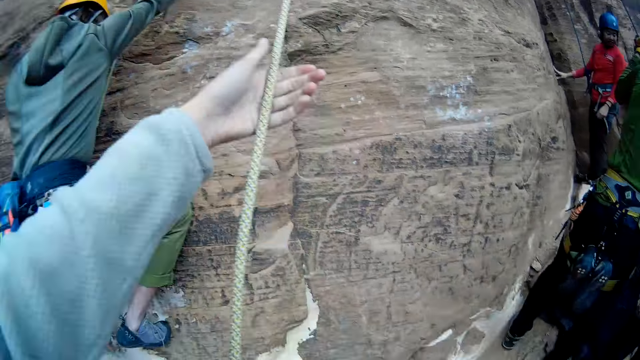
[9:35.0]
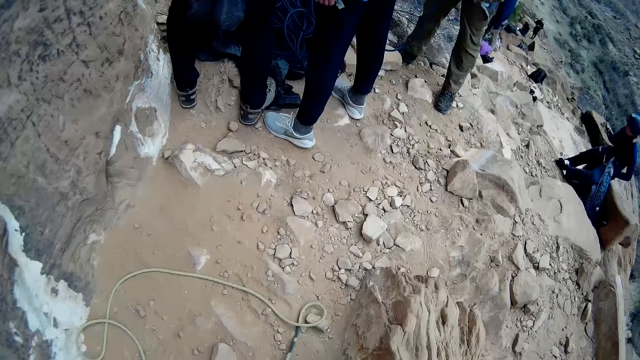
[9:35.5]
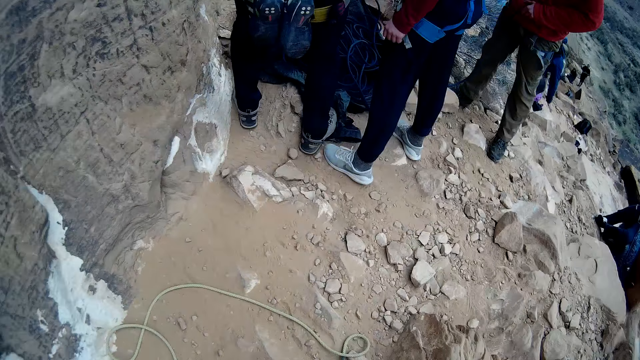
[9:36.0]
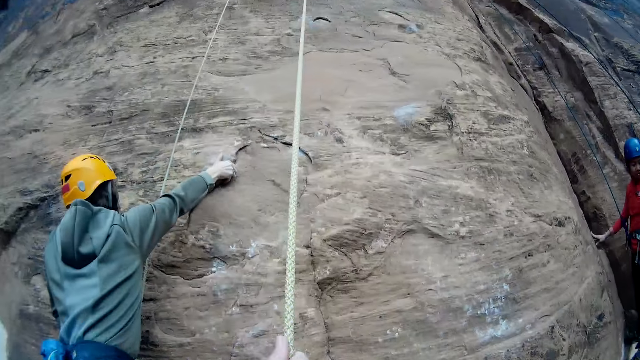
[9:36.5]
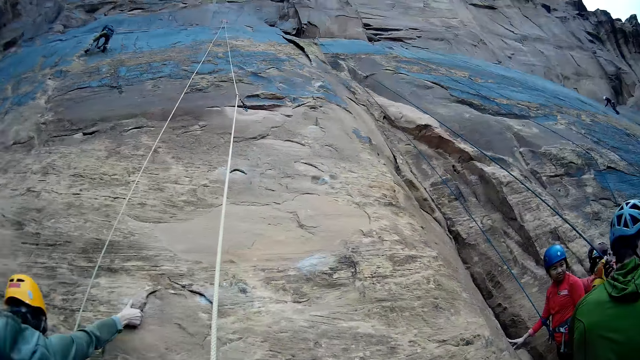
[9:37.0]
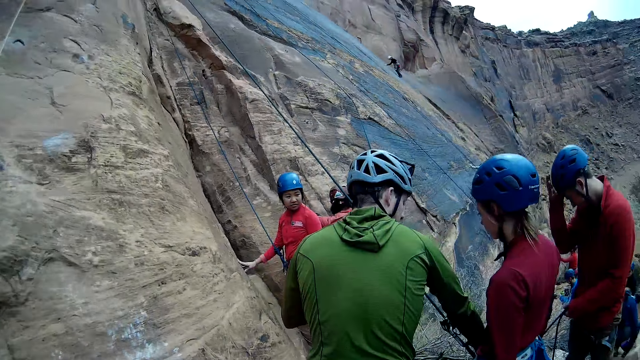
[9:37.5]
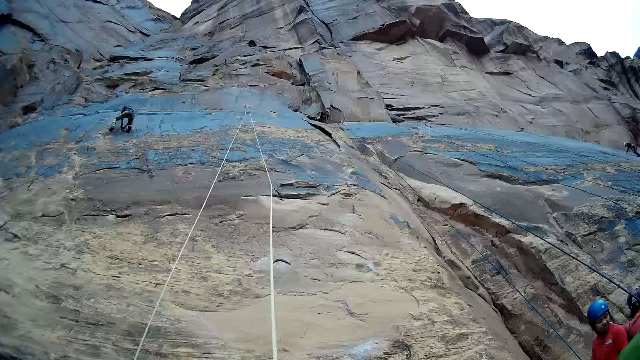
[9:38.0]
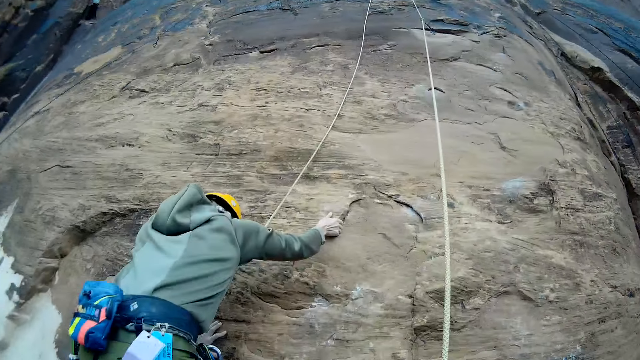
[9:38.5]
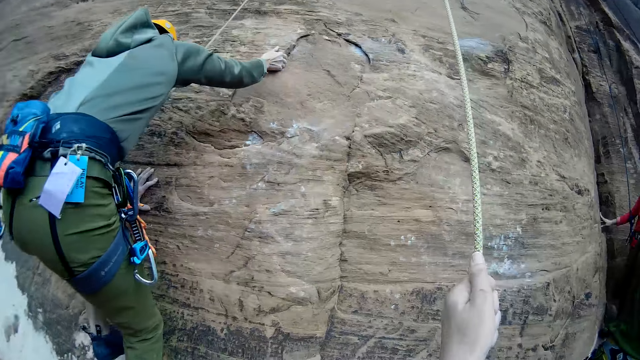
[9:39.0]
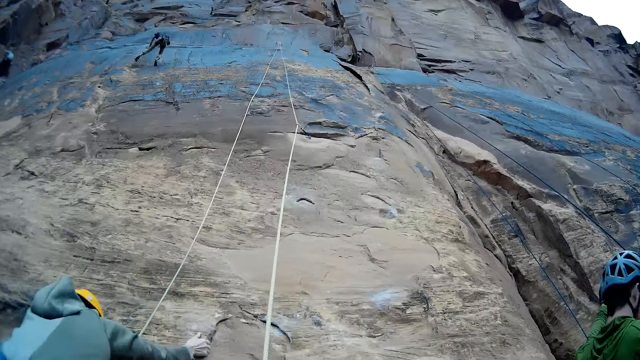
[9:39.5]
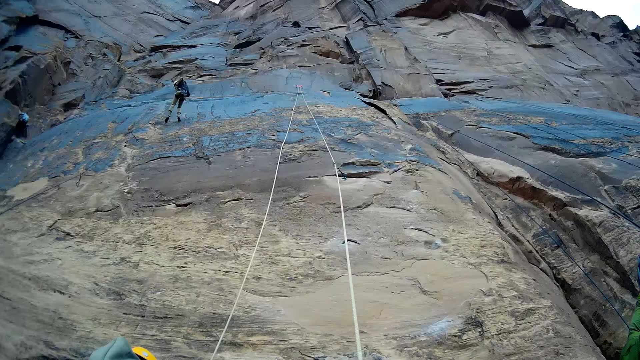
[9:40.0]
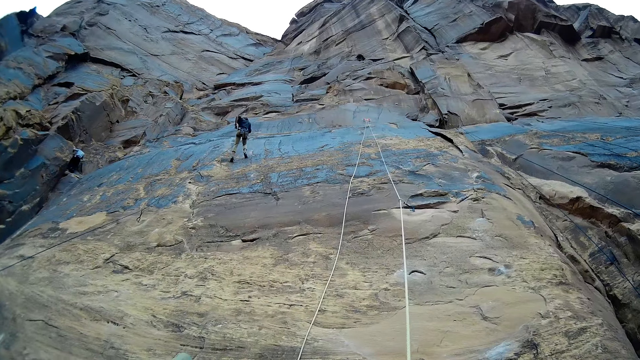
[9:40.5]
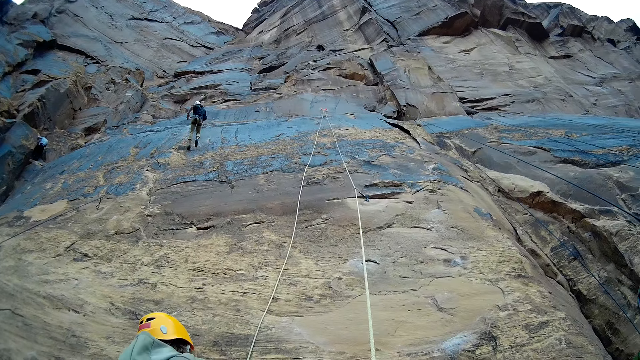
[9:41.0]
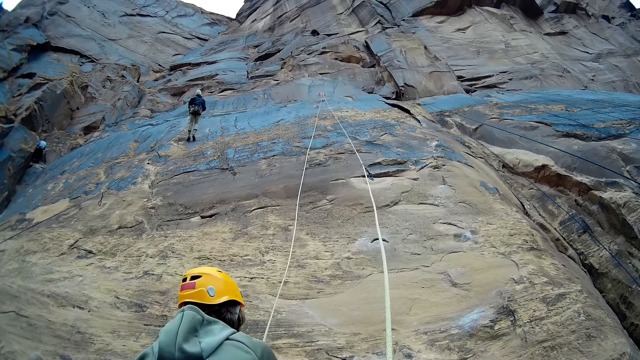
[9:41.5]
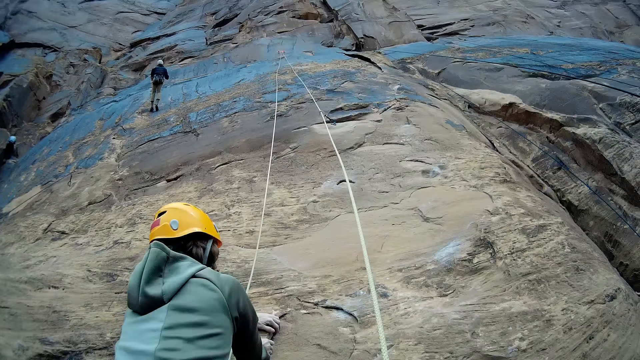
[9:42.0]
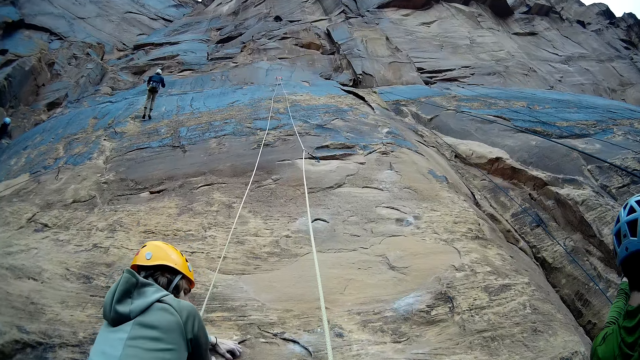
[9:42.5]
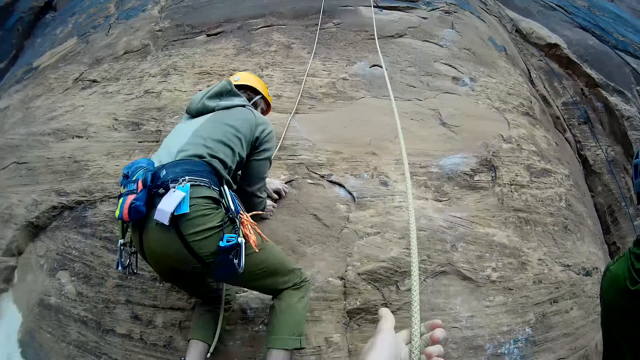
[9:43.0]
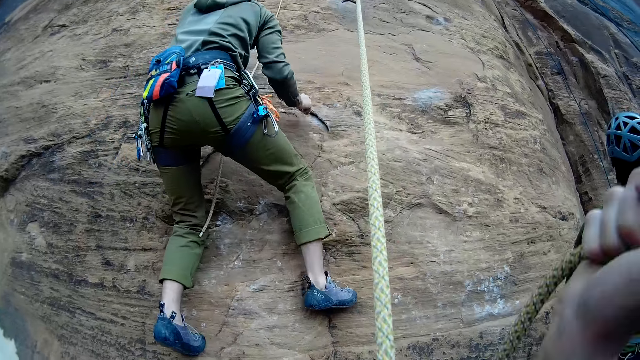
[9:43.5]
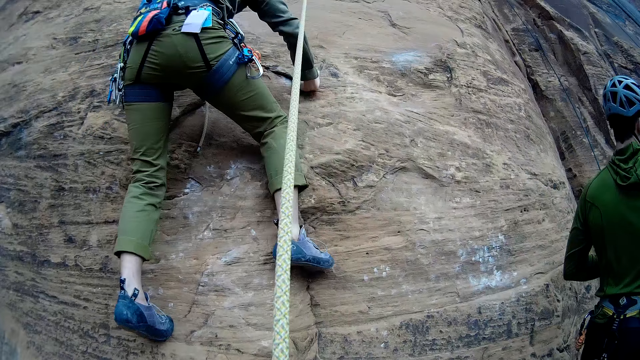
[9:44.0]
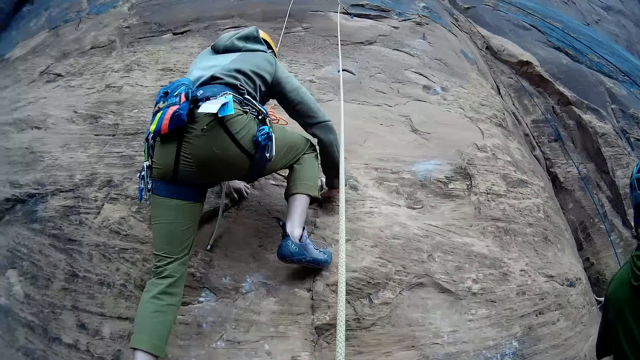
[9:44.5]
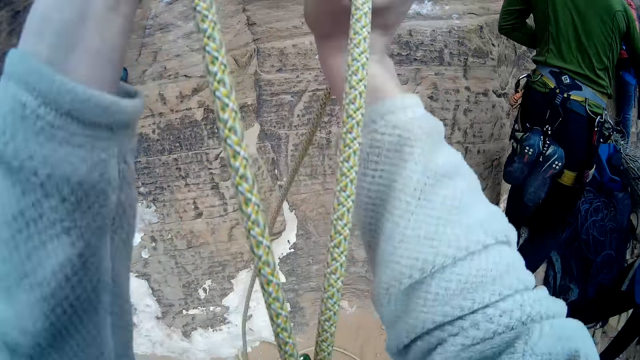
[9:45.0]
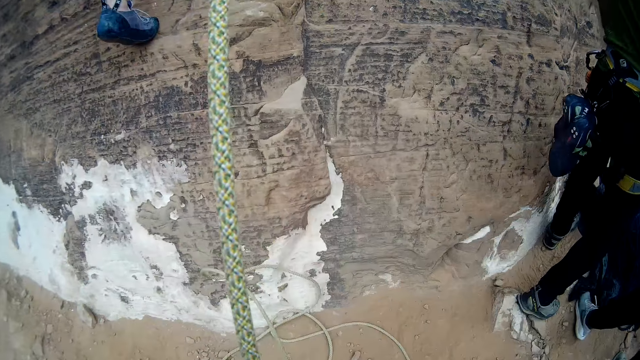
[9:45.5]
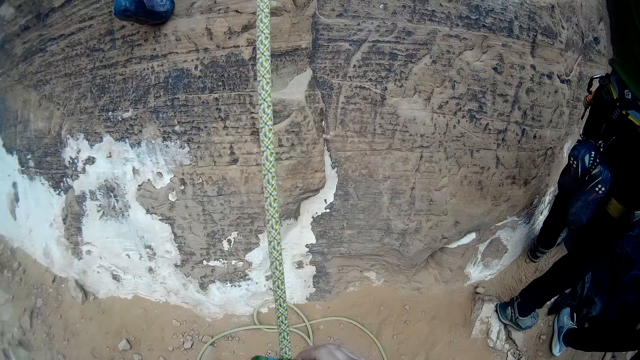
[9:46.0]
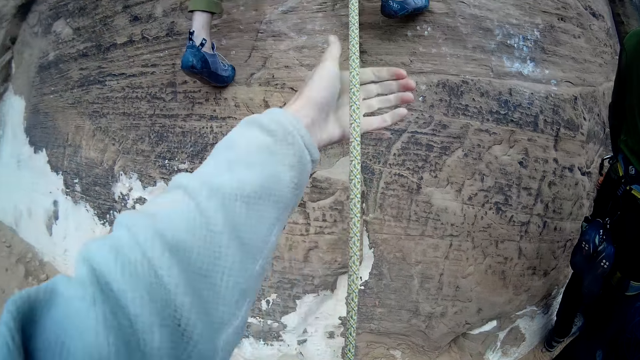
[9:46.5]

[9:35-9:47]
A man climbs the rock. The camera wearer looks around. Another man walks down the rock. The first man climbs the rock. The camera wearer pulls the climbing rope. They lift the climbing rope. The first man climbs the rock. The camera wearer tightens the climbing rope on a quickdraw.

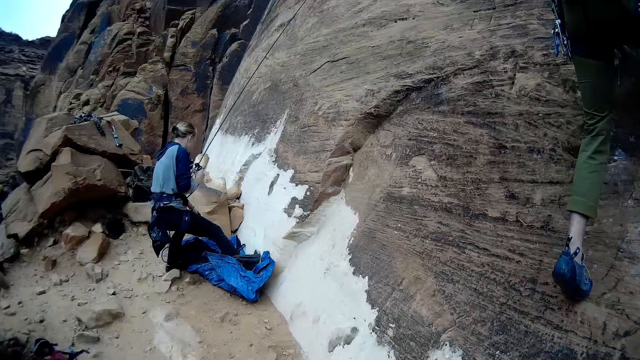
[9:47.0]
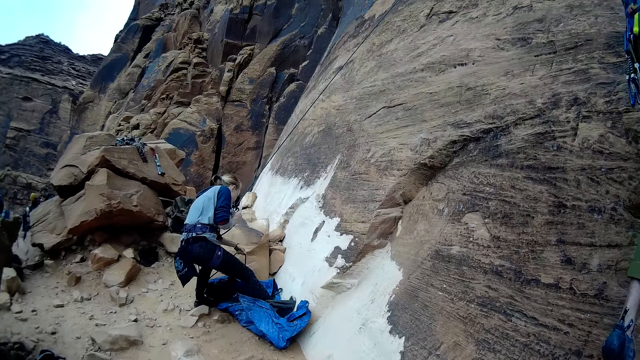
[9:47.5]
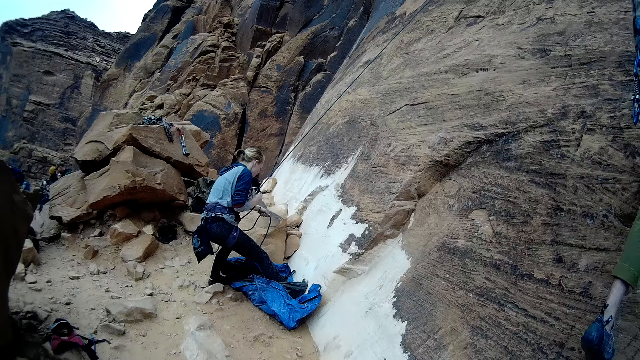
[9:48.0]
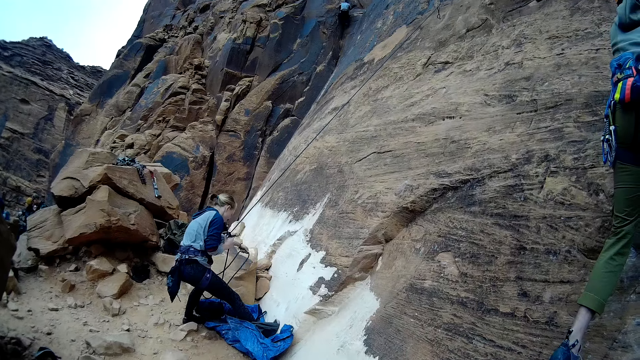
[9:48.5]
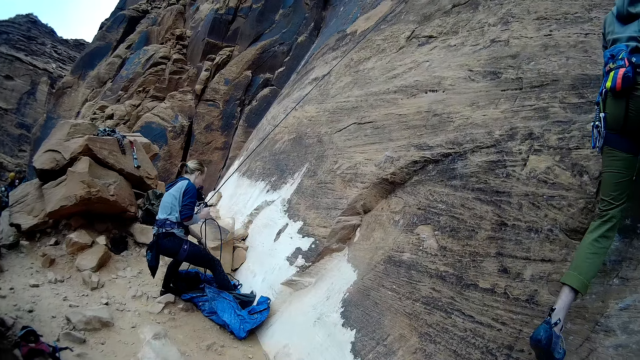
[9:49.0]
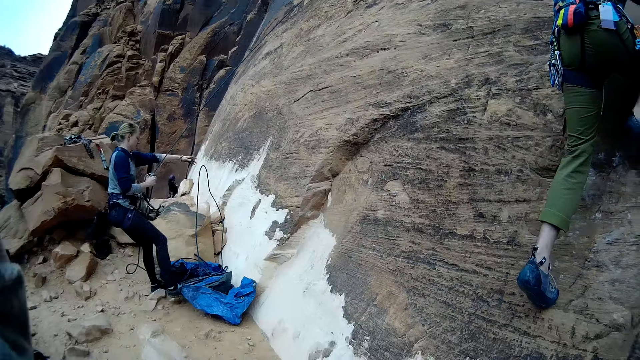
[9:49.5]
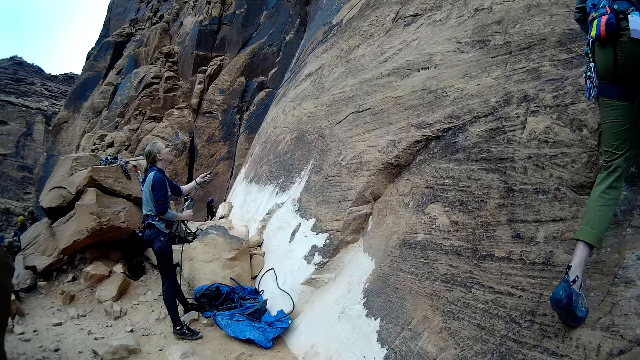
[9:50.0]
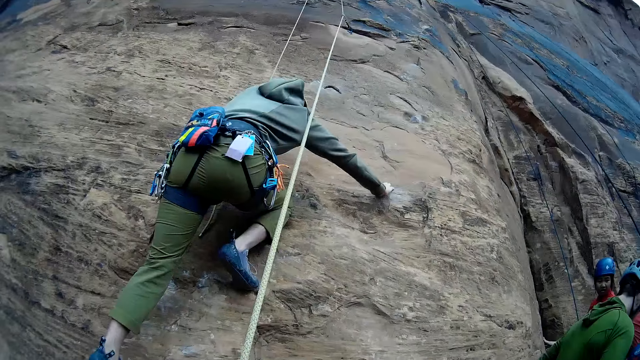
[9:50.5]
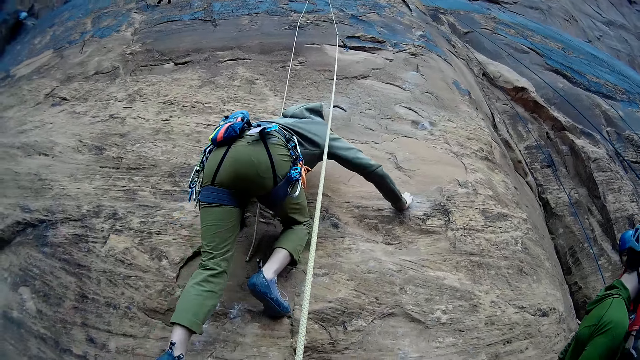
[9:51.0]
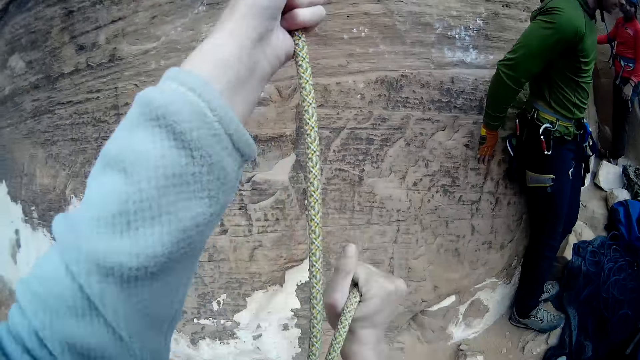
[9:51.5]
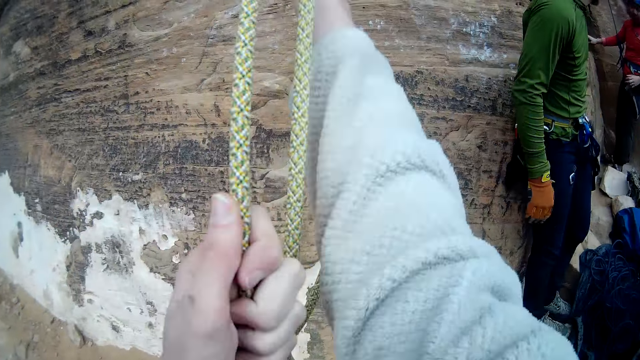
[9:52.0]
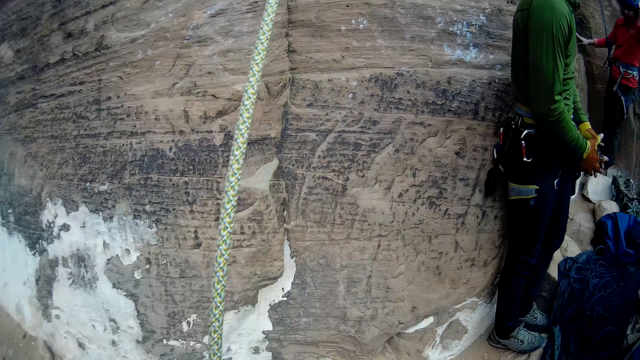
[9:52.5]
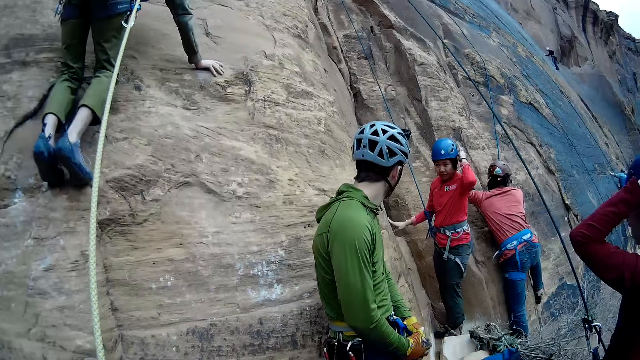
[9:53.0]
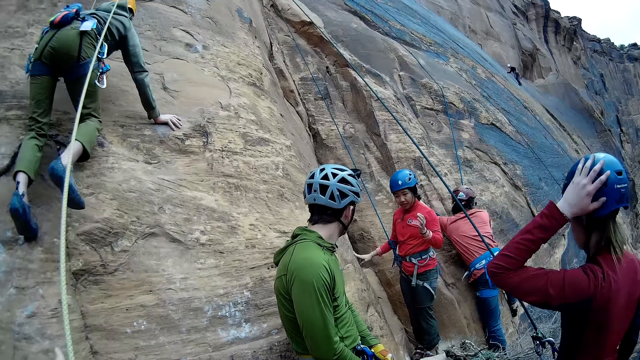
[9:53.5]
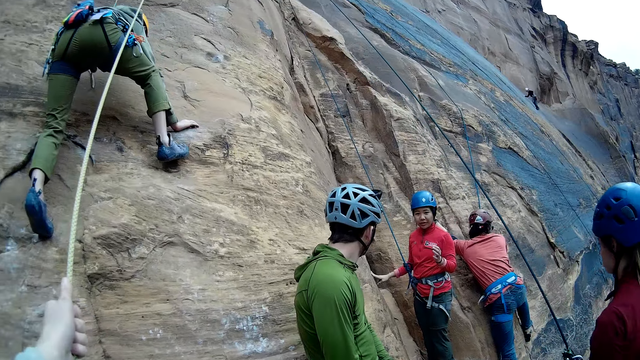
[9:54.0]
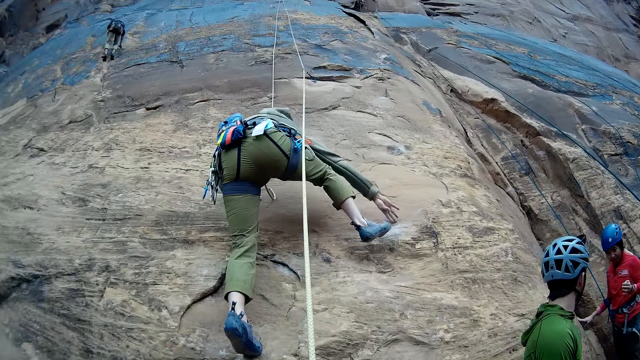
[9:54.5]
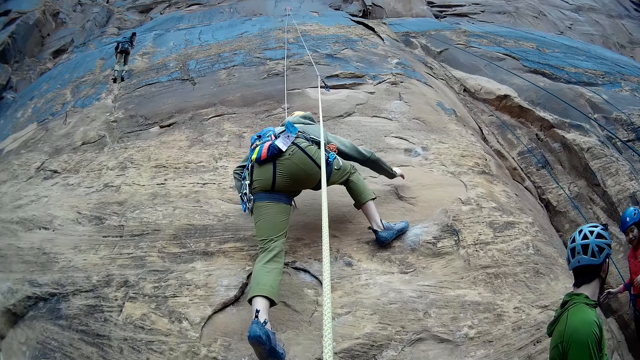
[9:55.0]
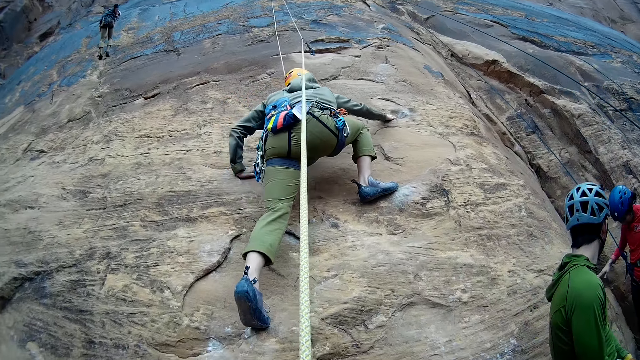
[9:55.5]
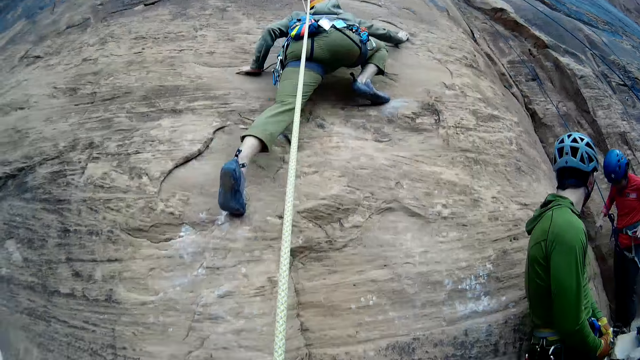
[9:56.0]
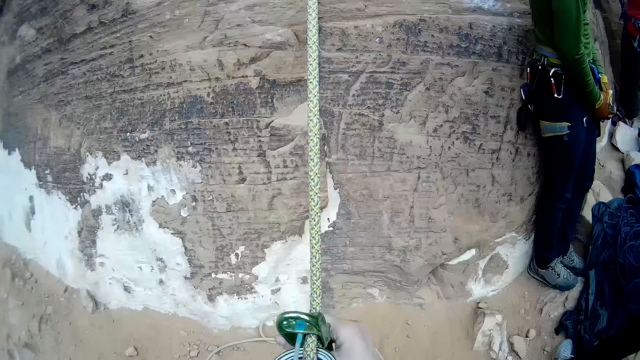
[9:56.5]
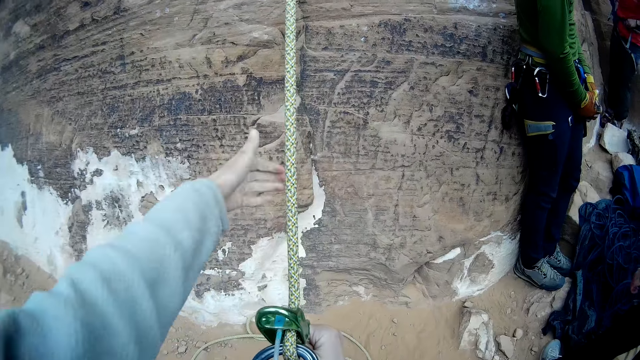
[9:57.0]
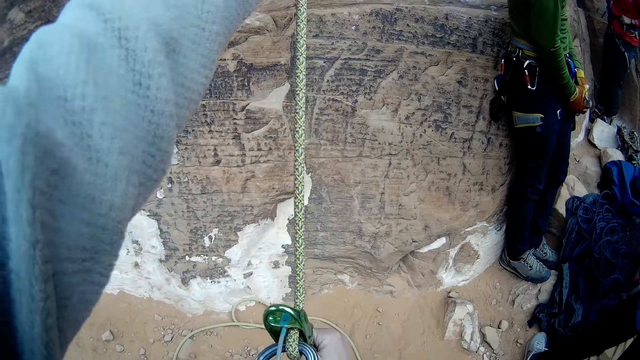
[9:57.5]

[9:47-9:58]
A woman holds a climbing rope with her left hand. She whirls the climbing rope on the ground. The camera wearer lifts his left hand. A man climbs the rock. The camera wearer tightens the climbing rope on a quickdraw. Another woman touches her climbing helmet. A third woman nods her head. The man climbs the rock. The camera wearer lifts the climbing rope.
